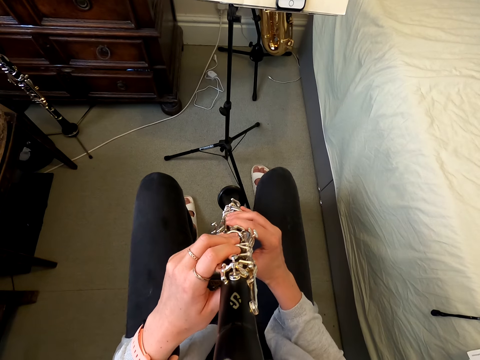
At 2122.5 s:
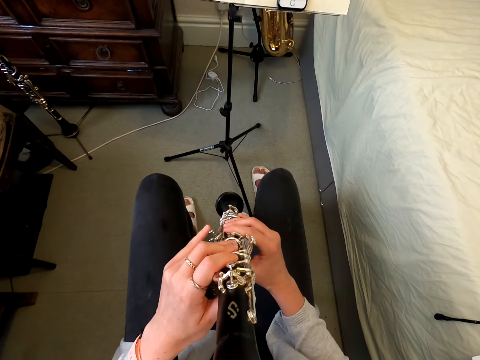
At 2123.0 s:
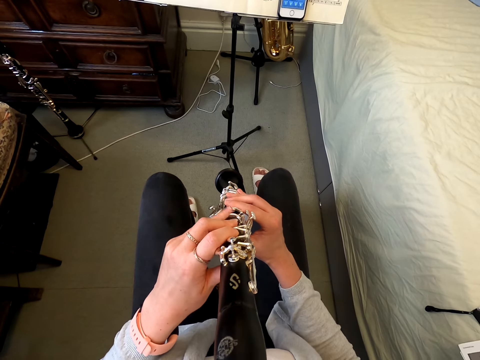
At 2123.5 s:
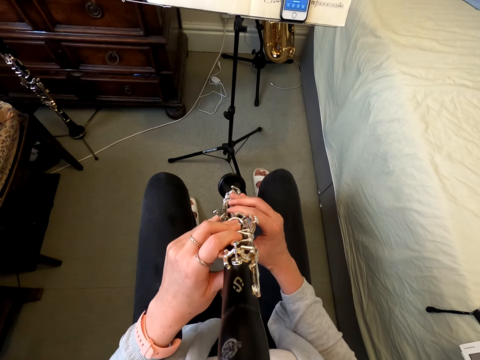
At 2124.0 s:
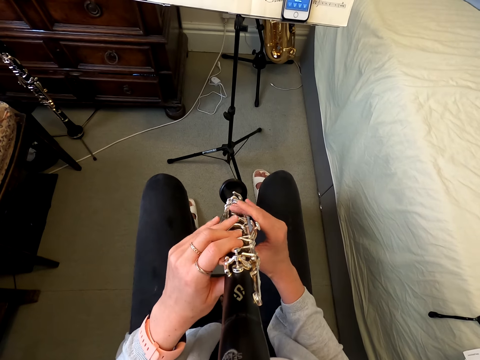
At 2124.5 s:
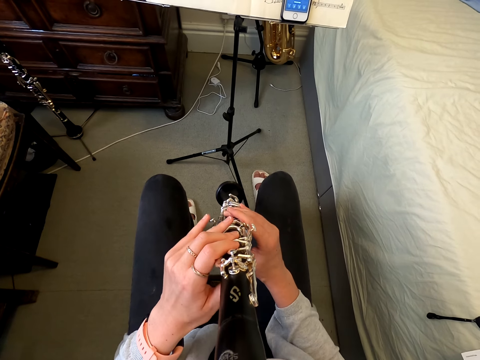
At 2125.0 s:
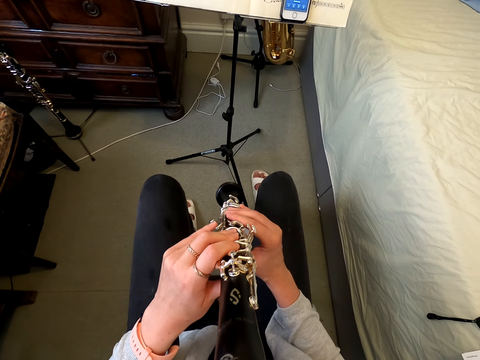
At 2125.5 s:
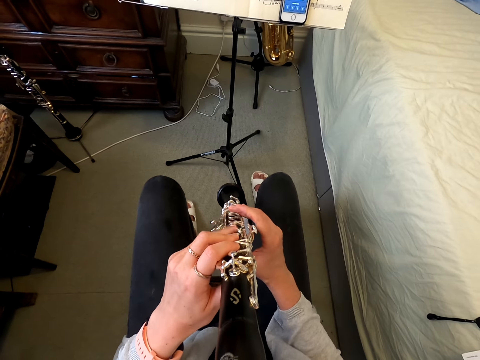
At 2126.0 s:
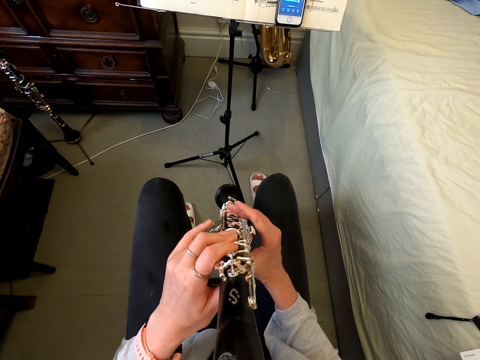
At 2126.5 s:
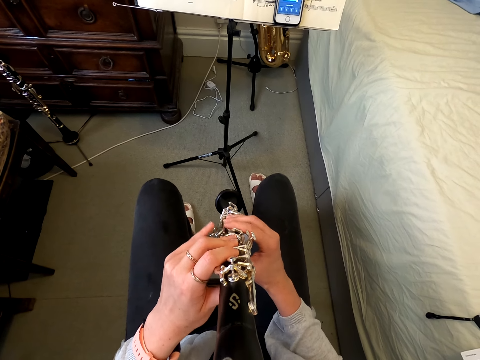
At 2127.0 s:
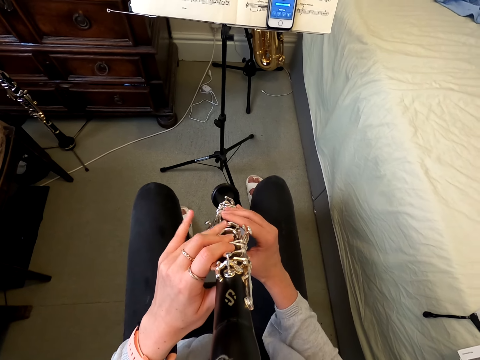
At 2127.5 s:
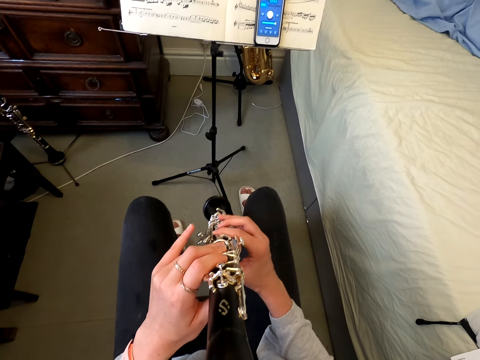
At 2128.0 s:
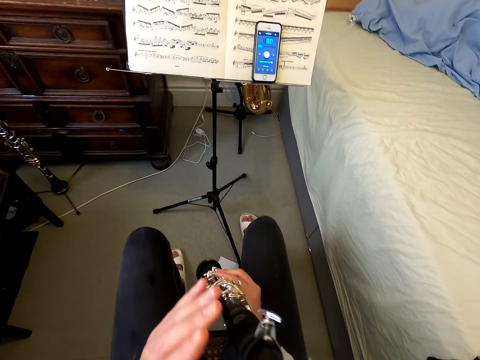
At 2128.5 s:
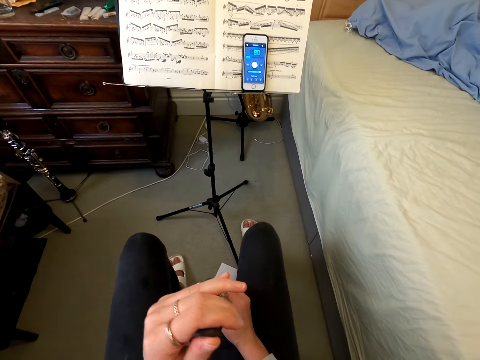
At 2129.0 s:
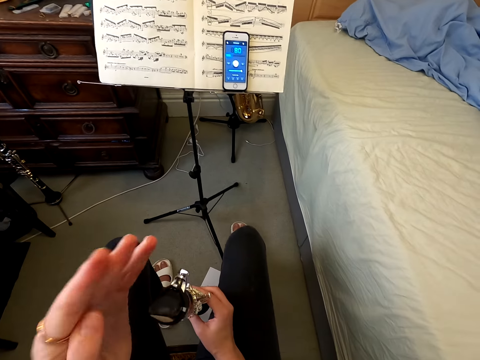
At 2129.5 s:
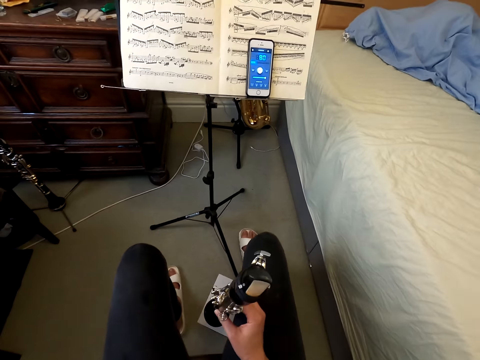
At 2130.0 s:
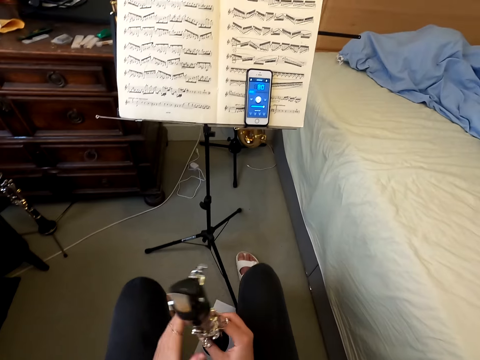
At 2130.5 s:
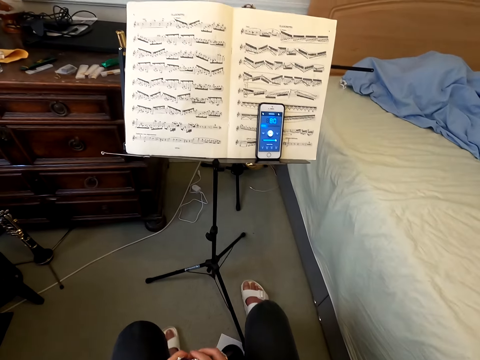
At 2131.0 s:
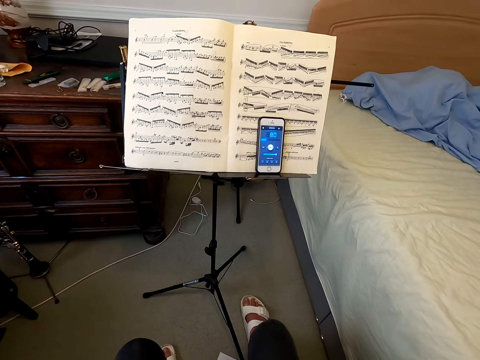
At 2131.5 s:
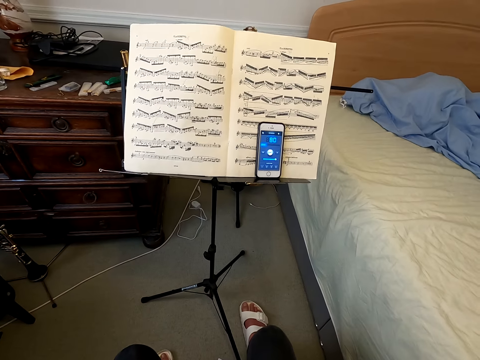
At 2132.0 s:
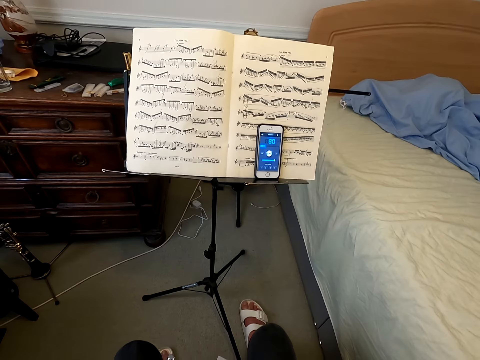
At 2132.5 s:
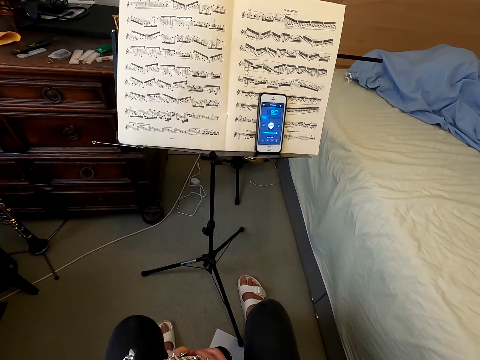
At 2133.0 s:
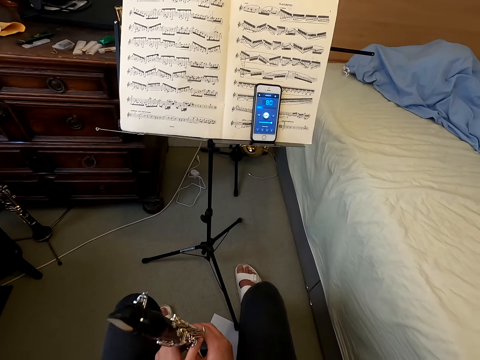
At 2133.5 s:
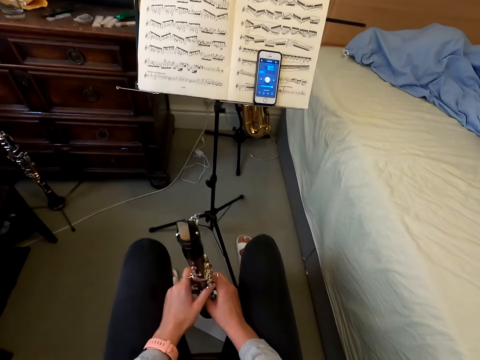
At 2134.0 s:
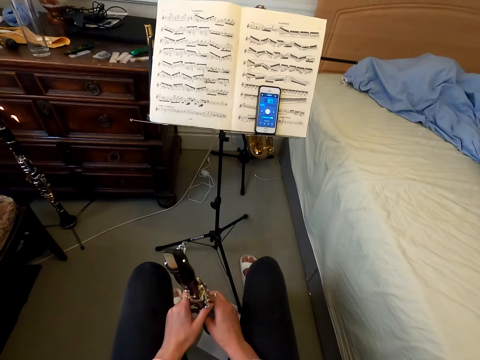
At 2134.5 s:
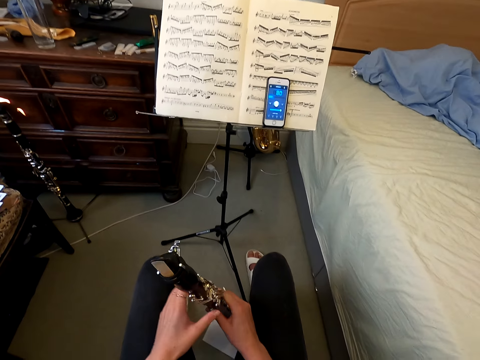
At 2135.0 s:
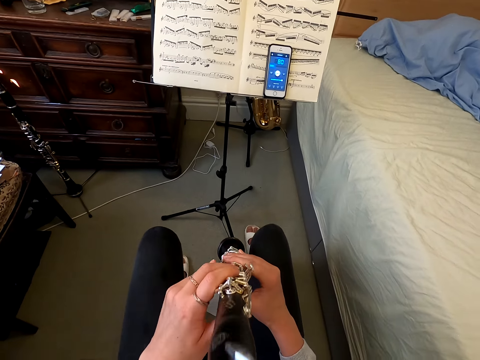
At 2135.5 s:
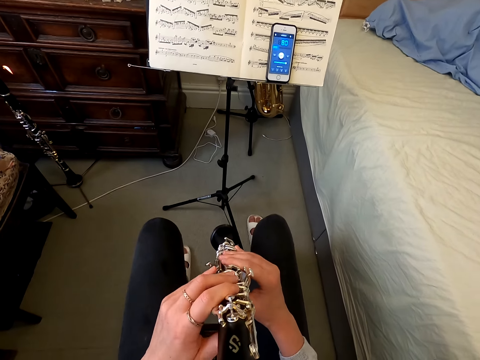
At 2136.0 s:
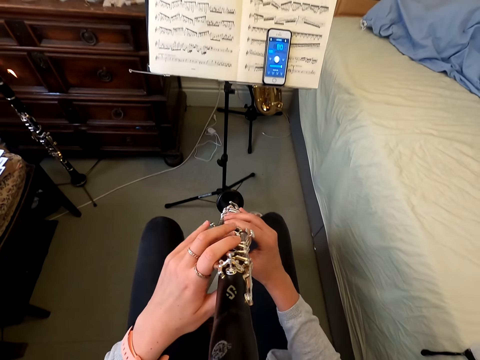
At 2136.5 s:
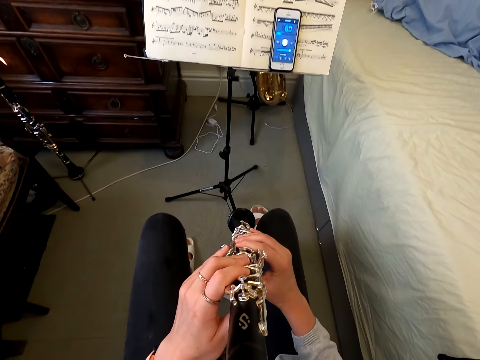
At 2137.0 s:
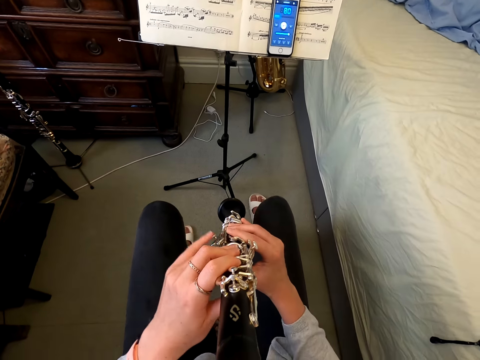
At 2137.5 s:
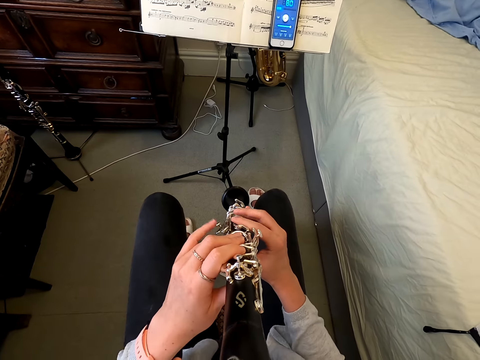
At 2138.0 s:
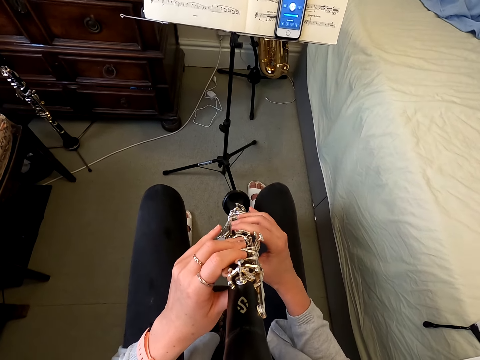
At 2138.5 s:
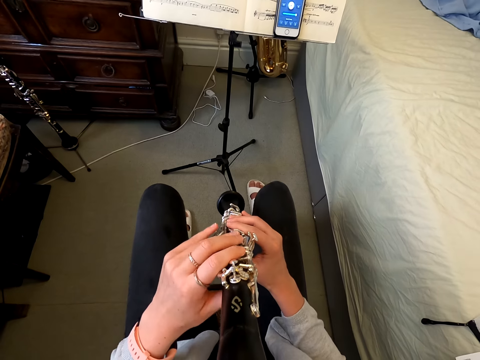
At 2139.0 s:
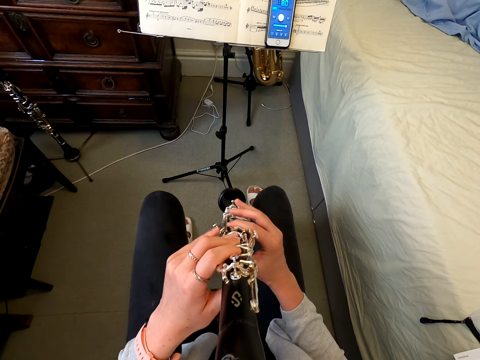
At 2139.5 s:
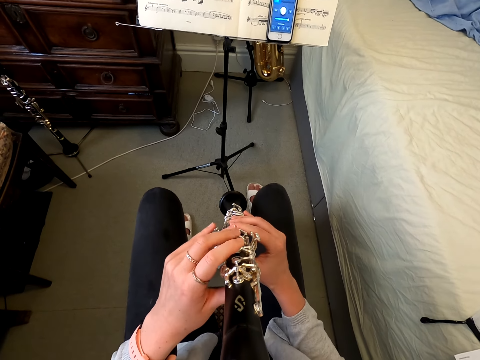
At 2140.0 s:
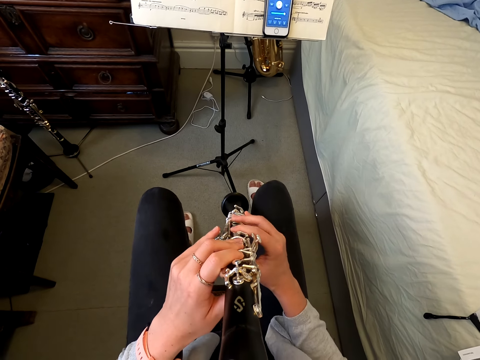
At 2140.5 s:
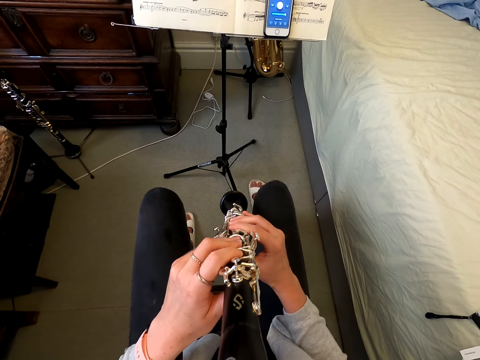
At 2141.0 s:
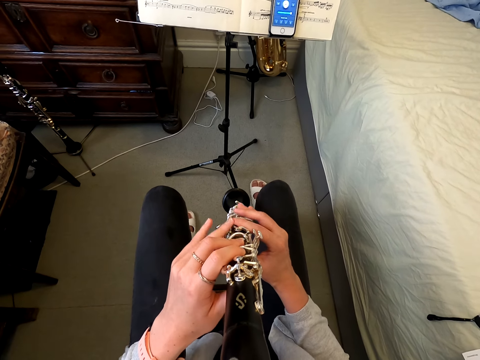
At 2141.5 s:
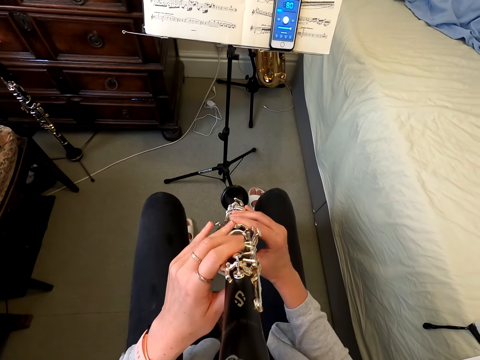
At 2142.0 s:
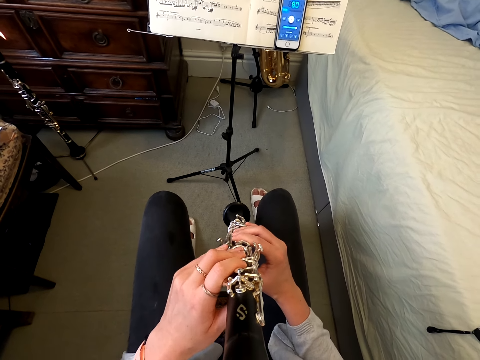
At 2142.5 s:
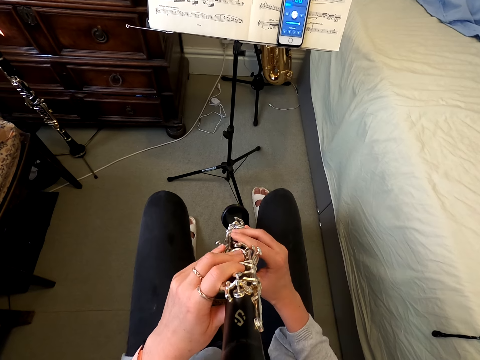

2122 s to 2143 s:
The camera wearer holds a reed instrument or clarinet. She touches the clarinet, touches her mouth. She stares at the book. She touches the clarinet. She plays the clarinet.

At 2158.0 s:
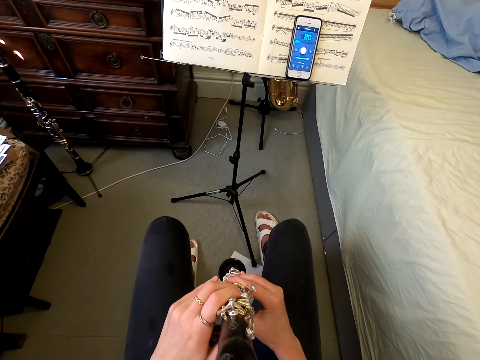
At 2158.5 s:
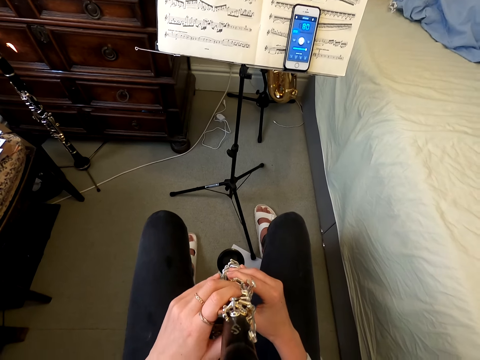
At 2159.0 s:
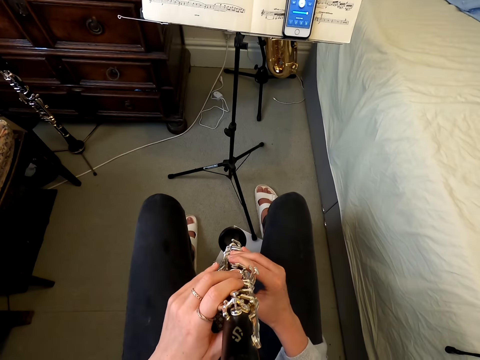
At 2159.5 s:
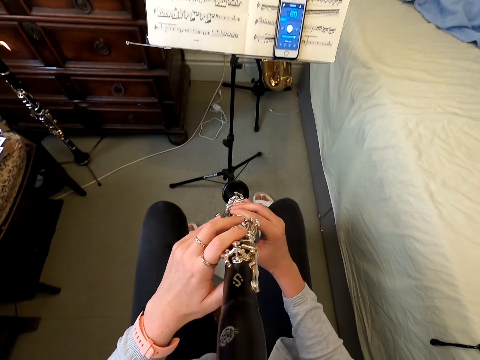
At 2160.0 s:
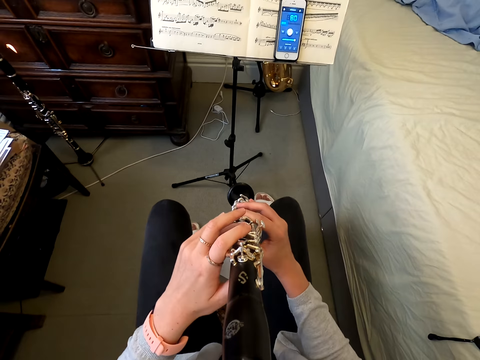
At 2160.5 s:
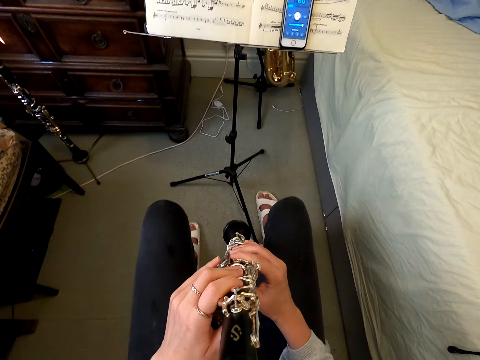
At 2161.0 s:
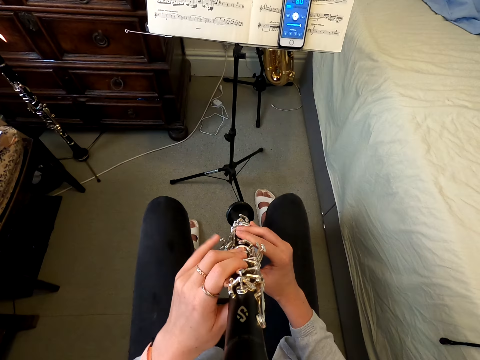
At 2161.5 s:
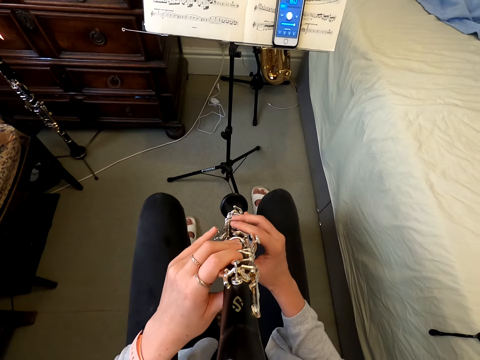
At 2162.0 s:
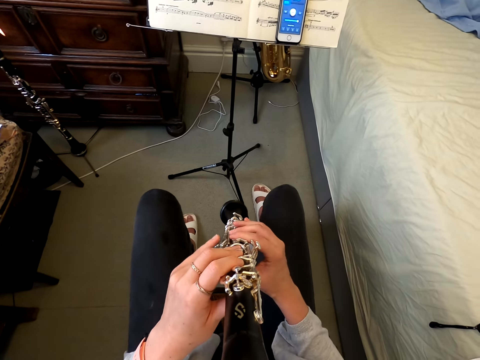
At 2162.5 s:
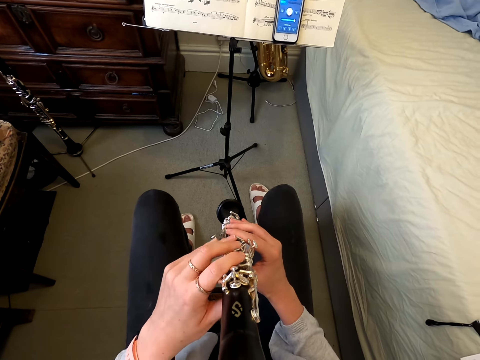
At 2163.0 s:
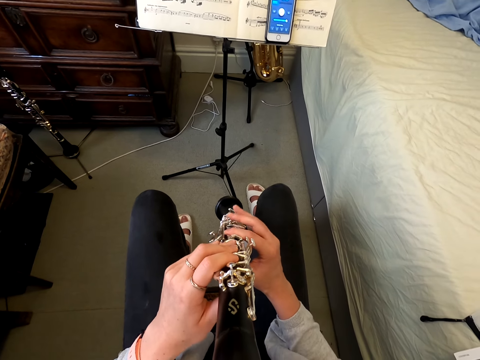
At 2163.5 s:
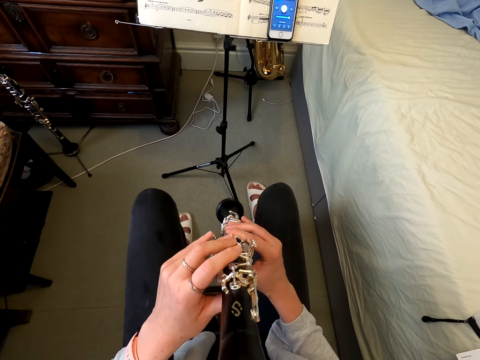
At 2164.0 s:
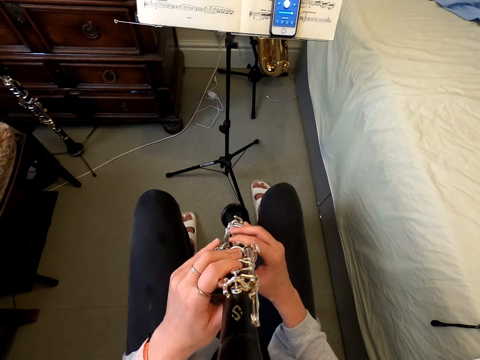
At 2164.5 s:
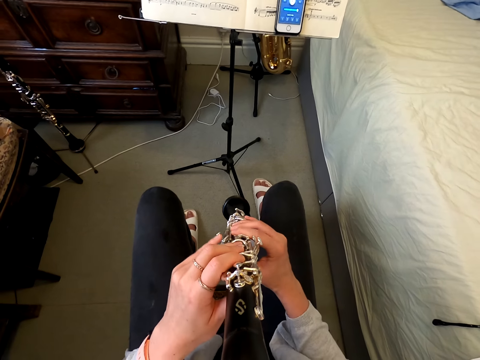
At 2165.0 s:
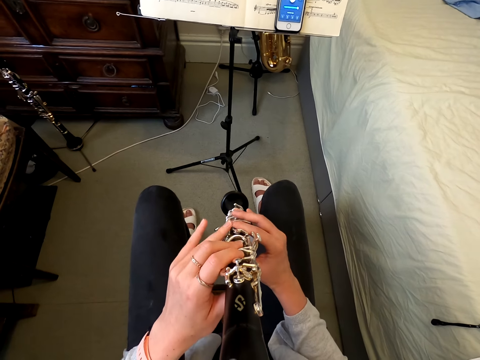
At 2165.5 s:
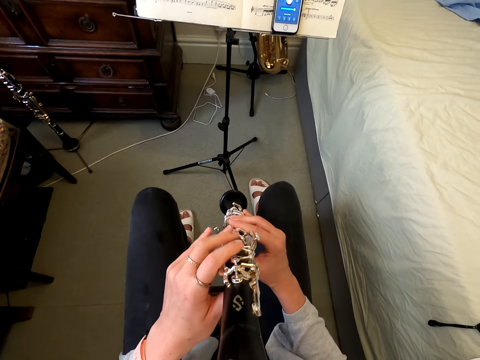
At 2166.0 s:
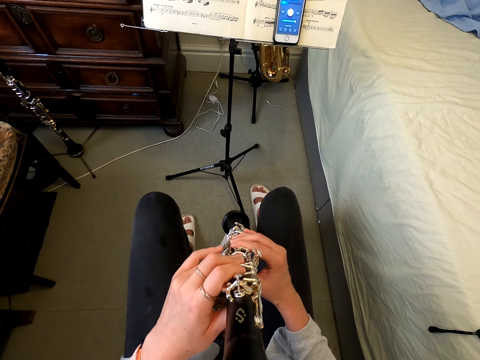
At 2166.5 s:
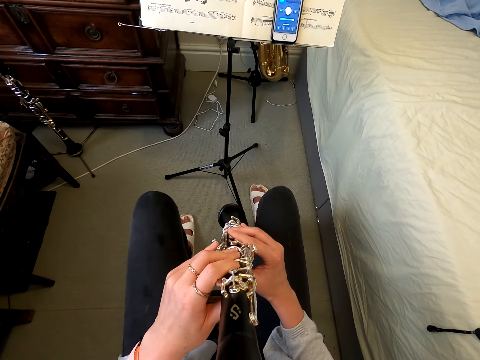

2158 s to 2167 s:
The camera wearer lifts the reed instrument. They play the reed instrument.
